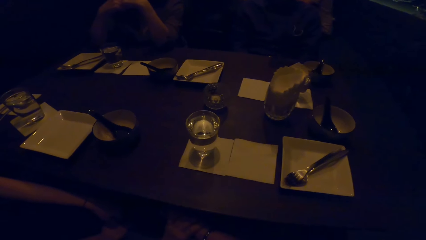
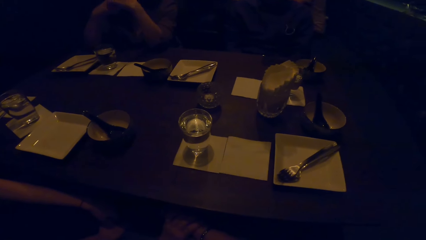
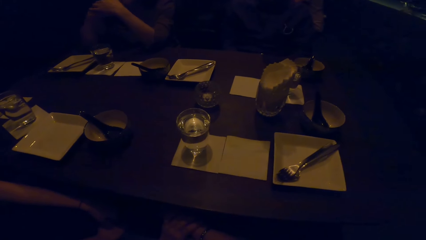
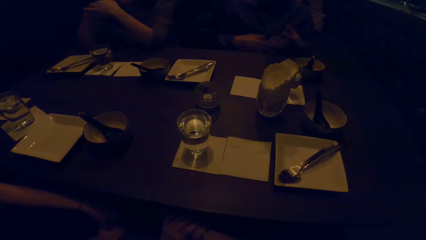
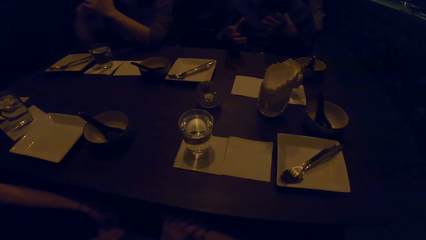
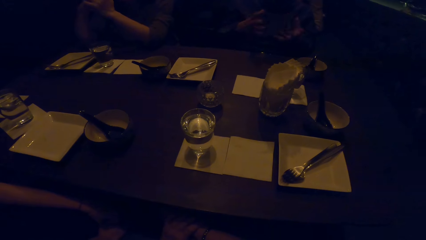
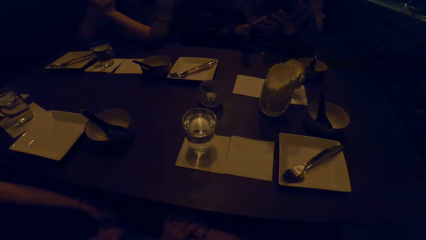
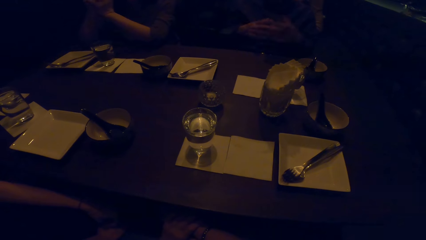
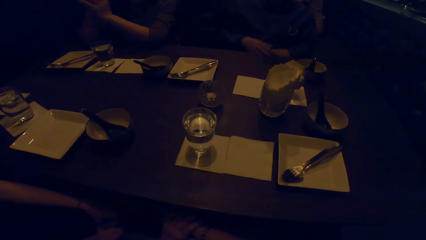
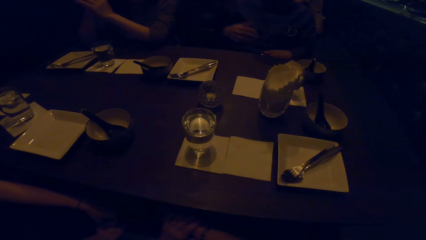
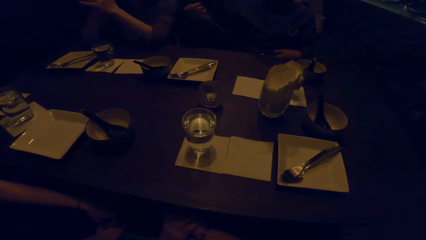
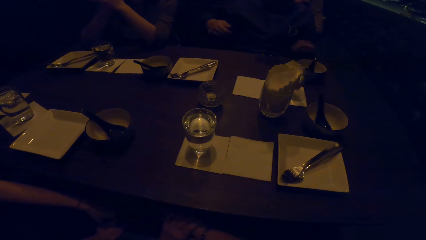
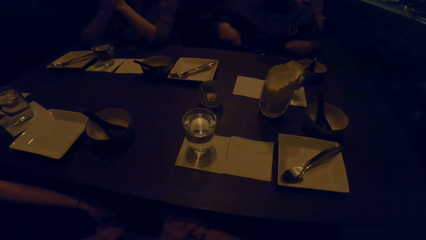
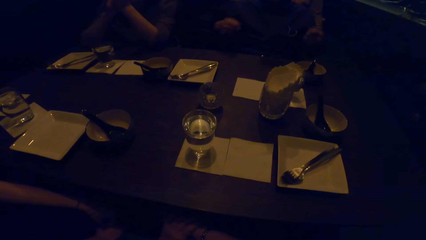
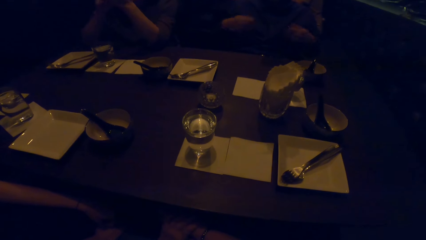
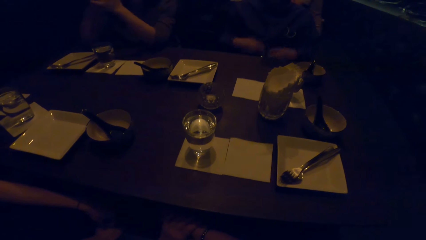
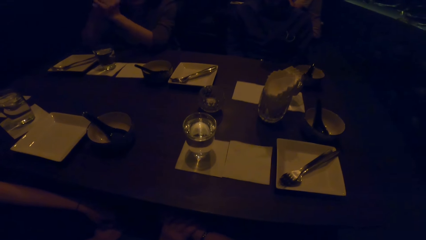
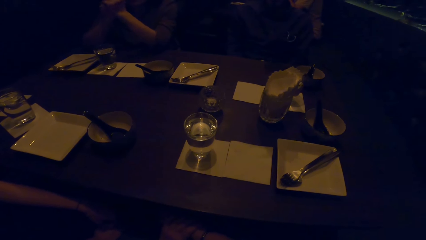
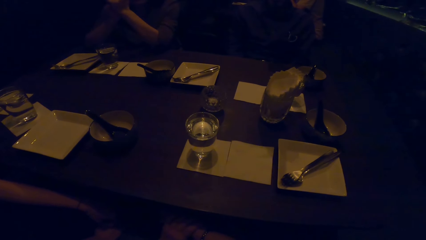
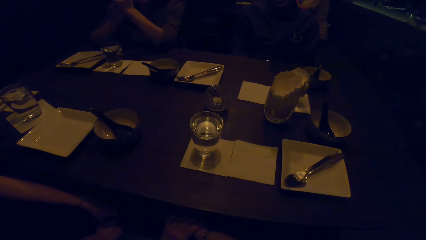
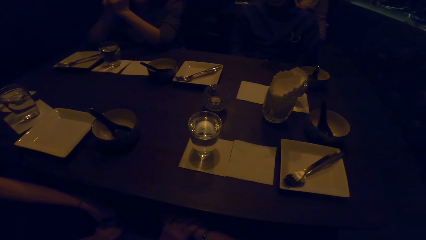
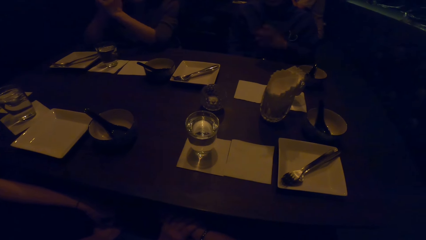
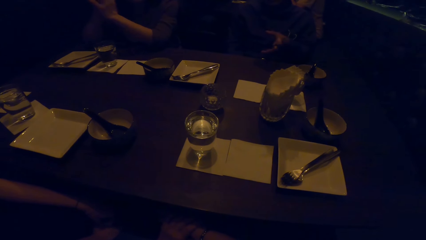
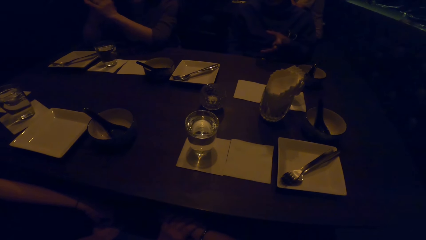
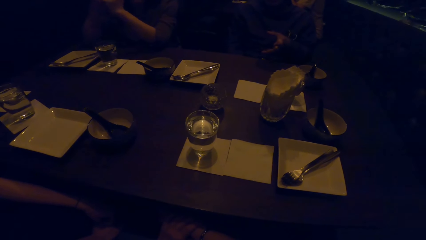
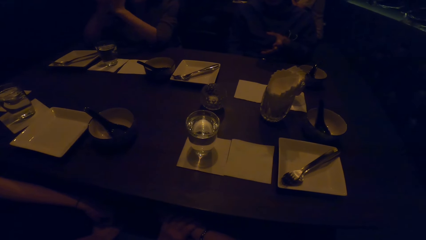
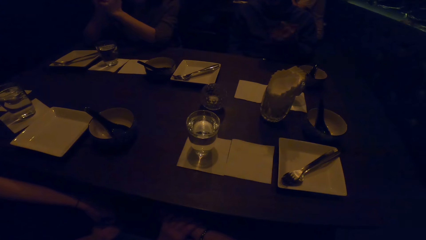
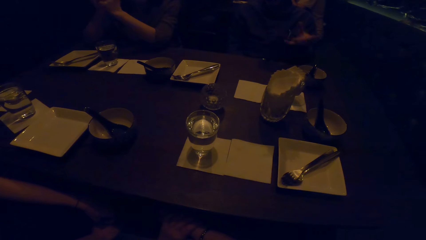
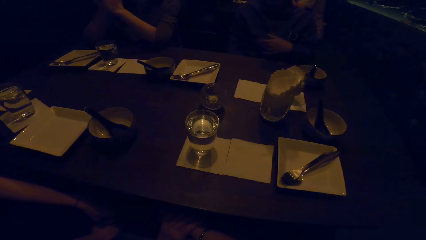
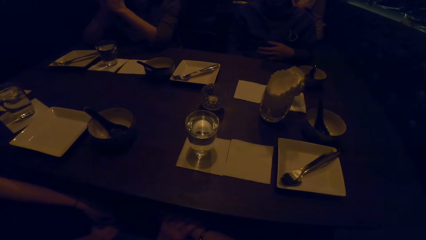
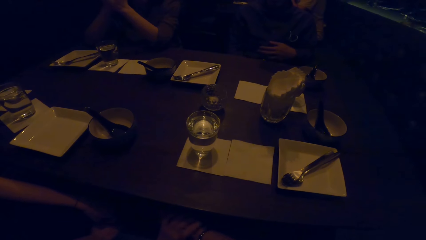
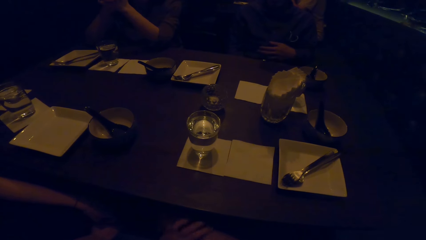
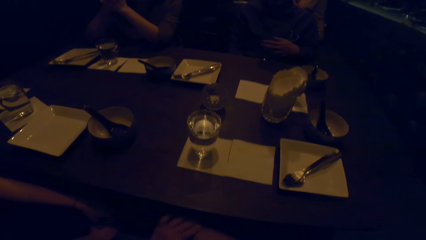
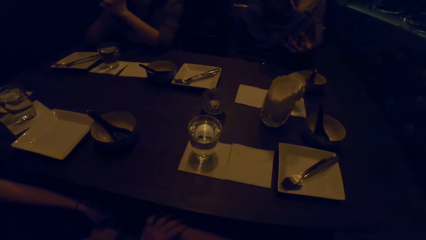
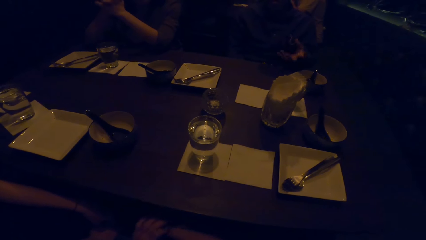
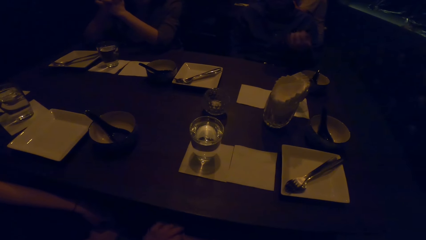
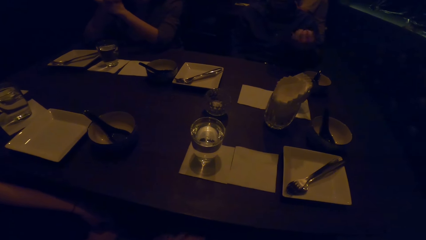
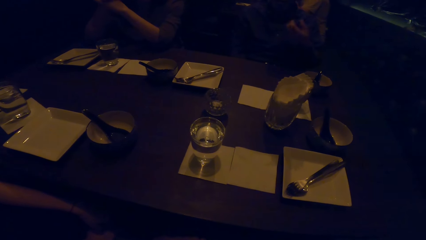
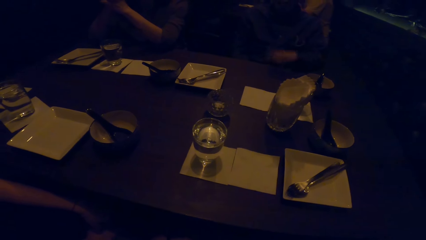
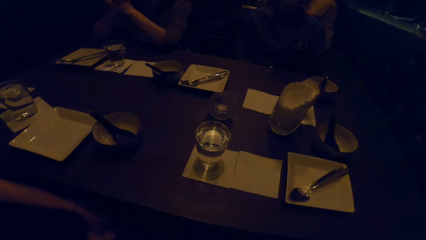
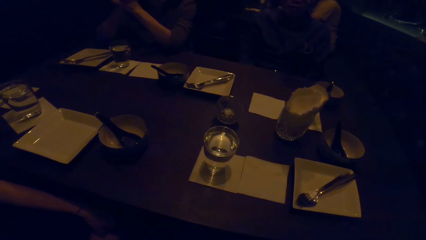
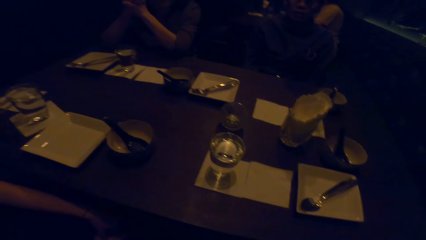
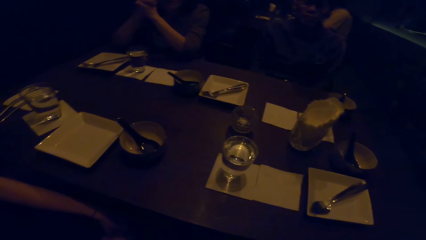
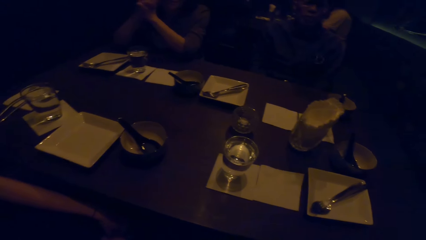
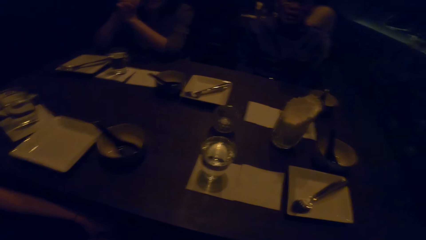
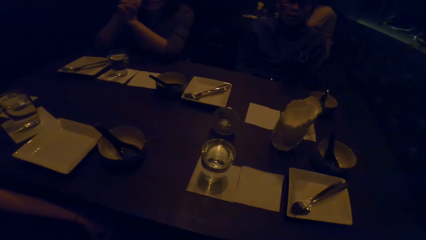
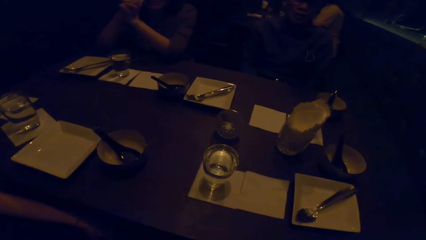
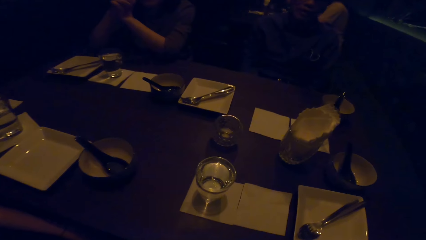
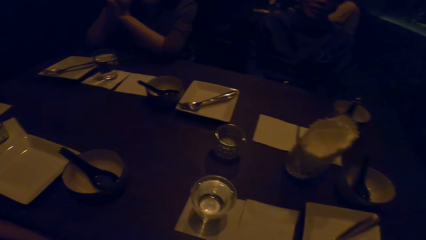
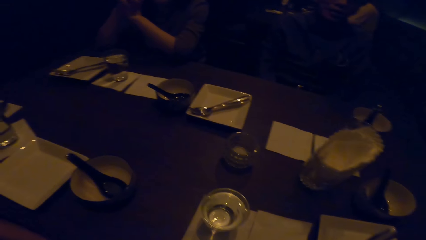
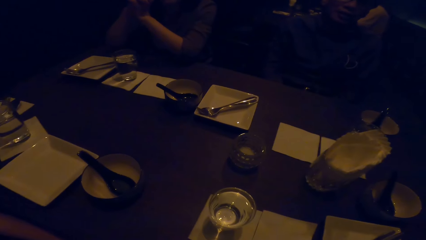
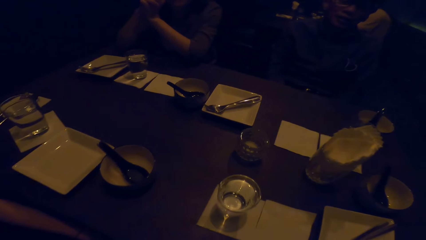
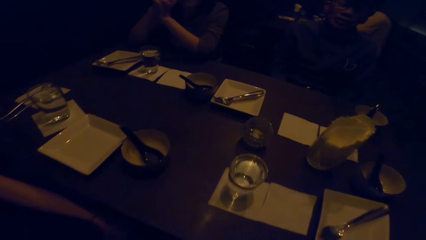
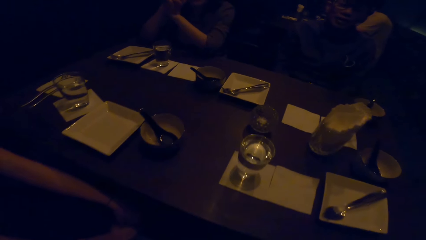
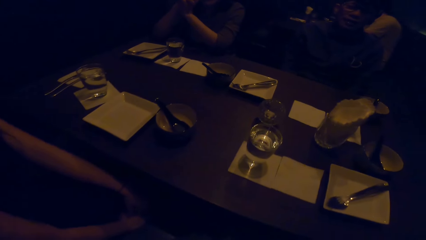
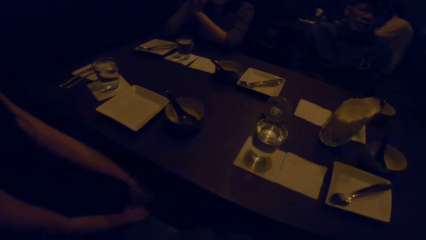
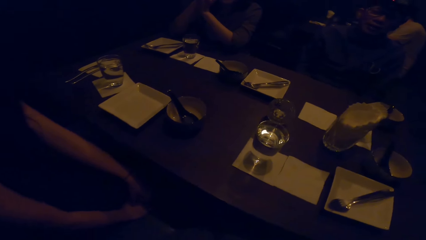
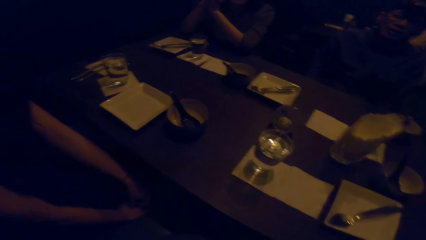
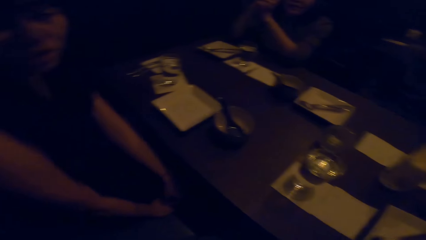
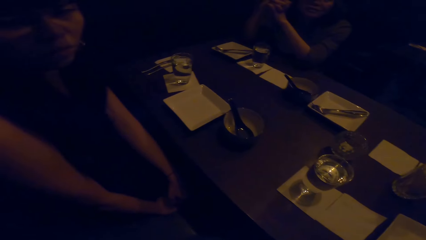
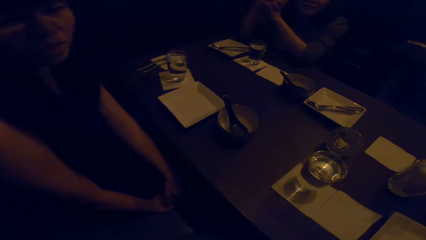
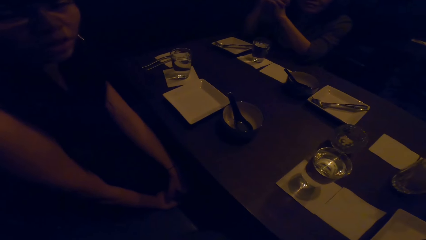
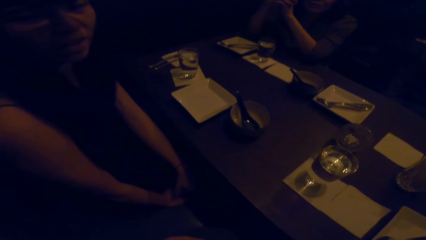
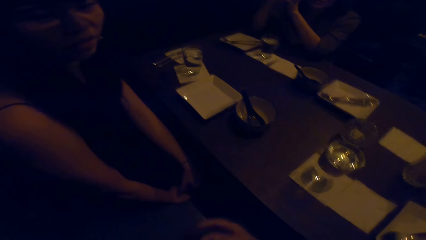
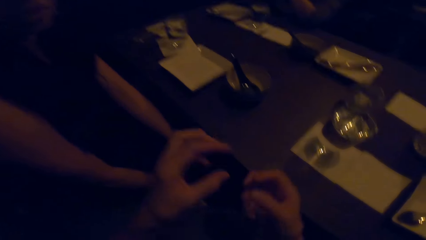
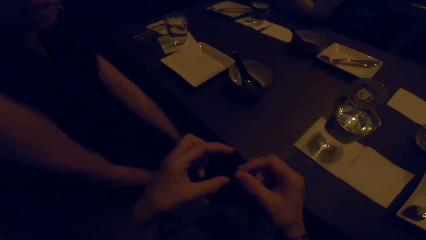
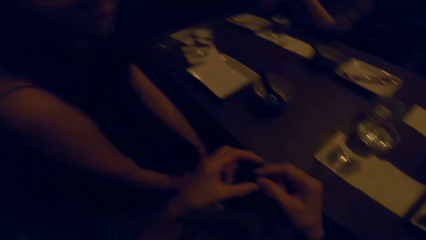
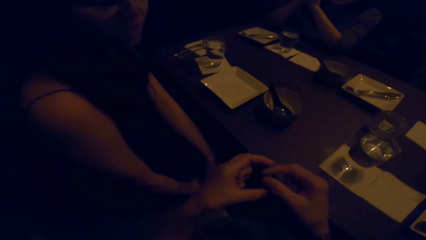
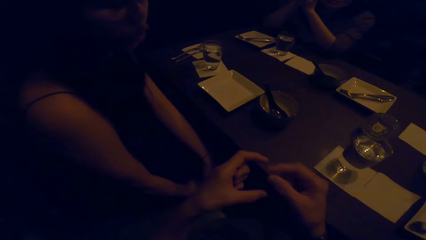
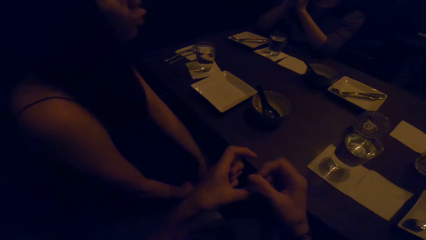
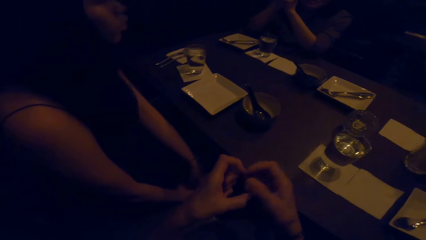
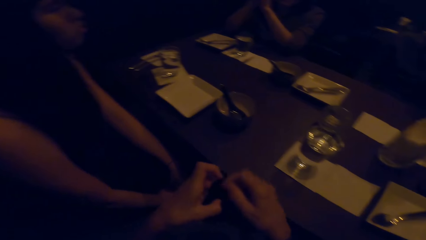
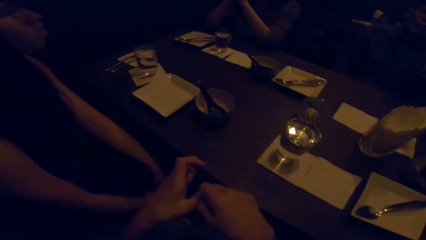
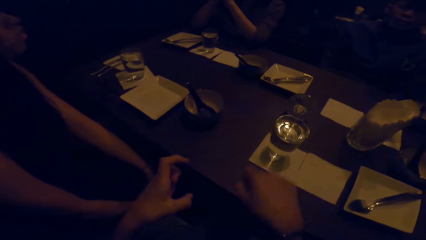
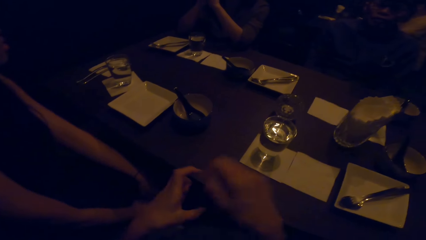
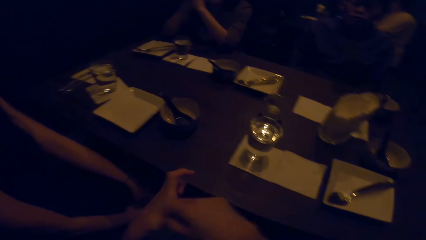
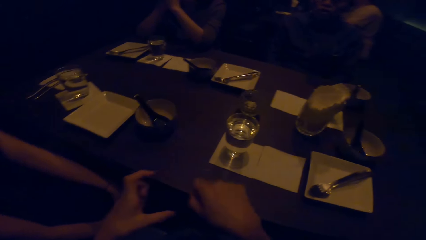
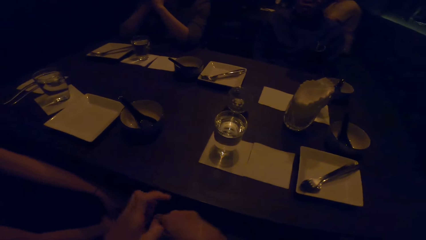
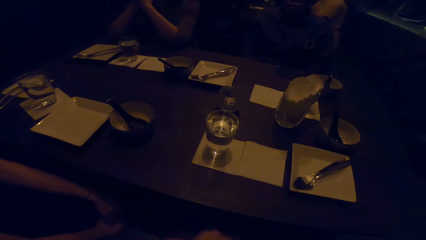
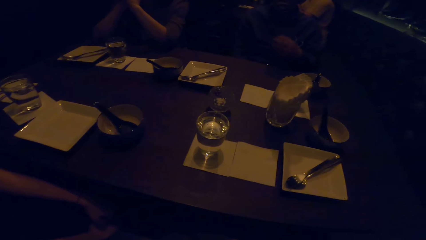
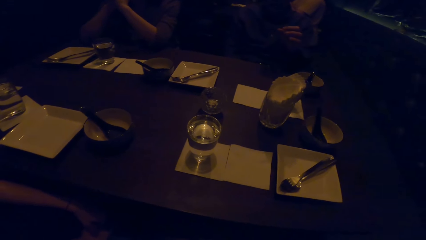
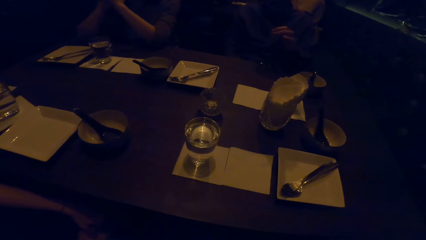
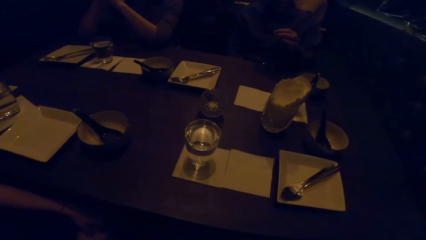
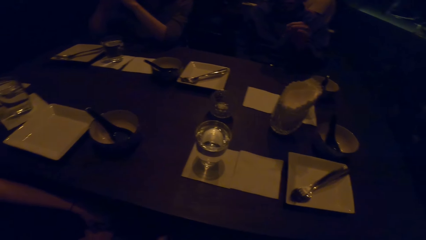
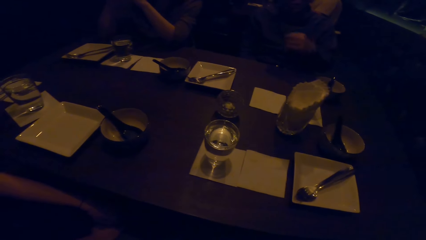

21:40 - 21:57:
A man talks to a woman. The camera wearer talks to the woman. The woman talks to the camera wearer. The camera wearer looks at the woman. She stares at the table. She illustrates to the woman with her hands. The man talks to his colleagues.
